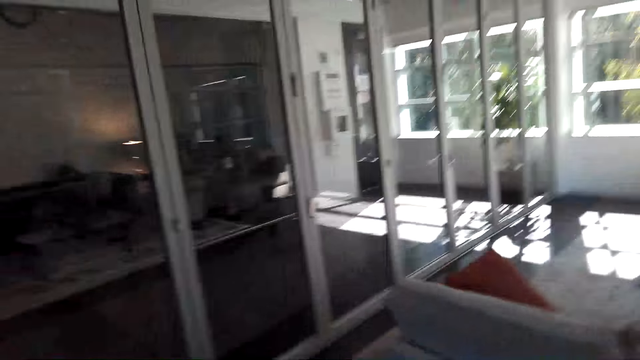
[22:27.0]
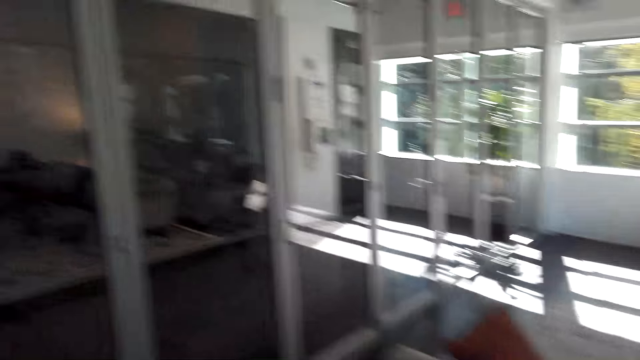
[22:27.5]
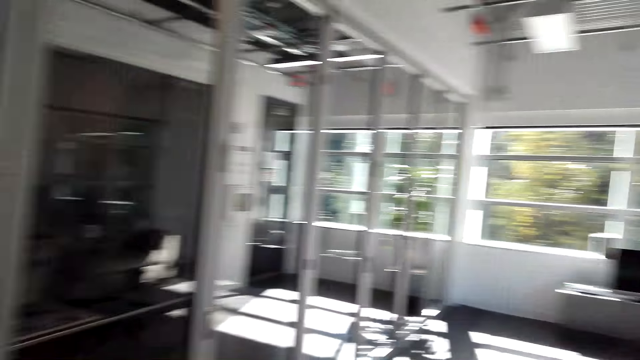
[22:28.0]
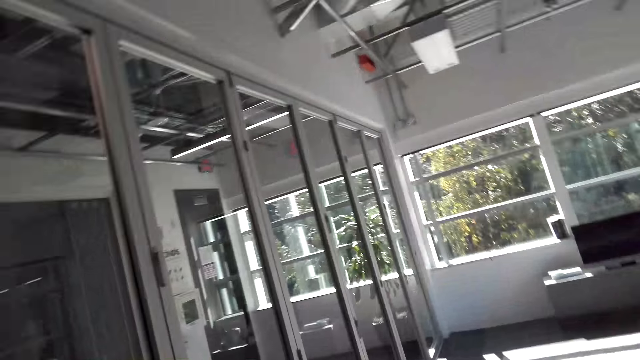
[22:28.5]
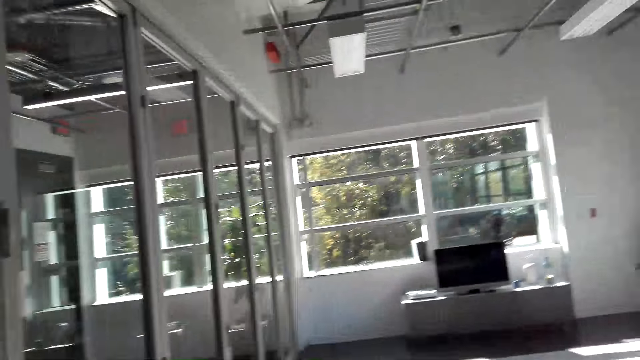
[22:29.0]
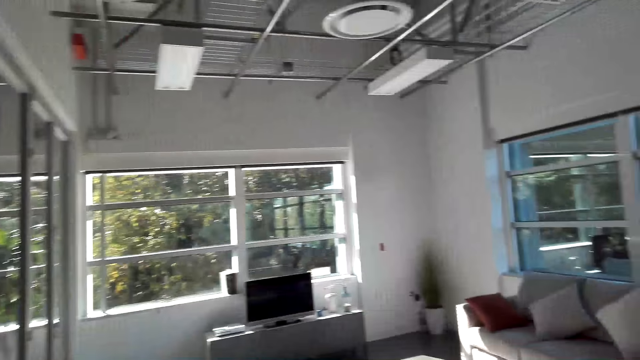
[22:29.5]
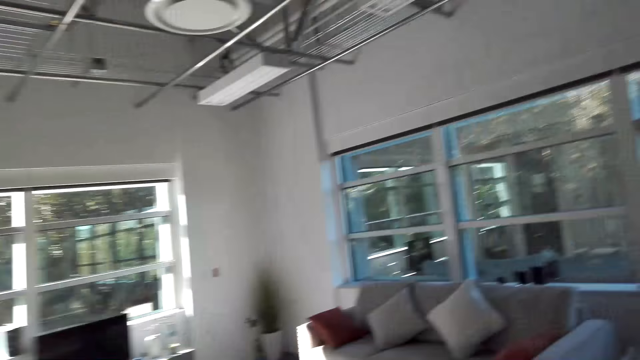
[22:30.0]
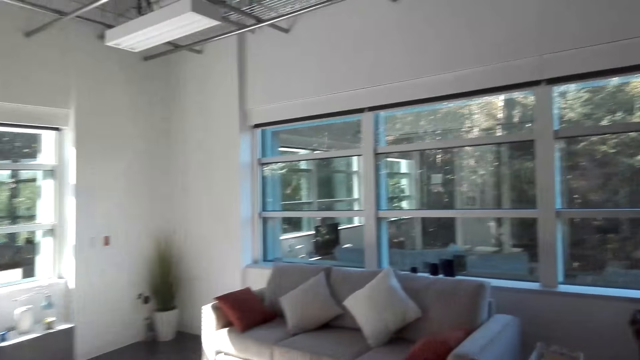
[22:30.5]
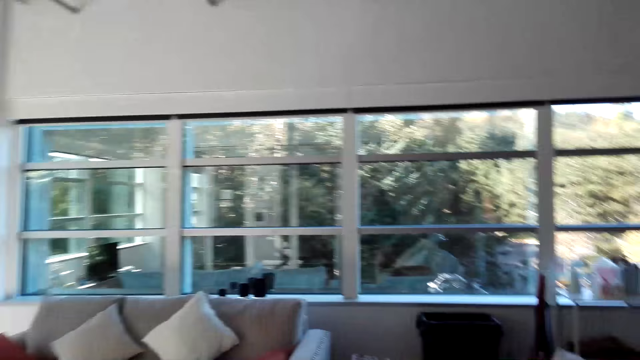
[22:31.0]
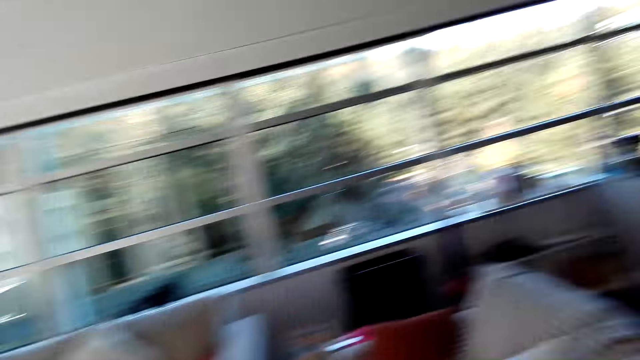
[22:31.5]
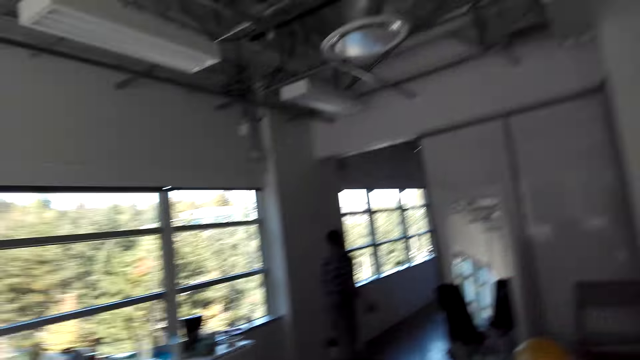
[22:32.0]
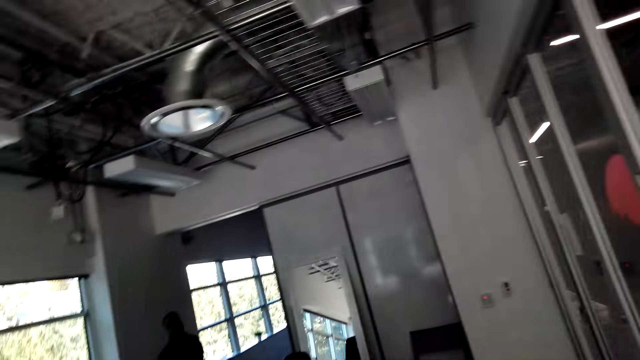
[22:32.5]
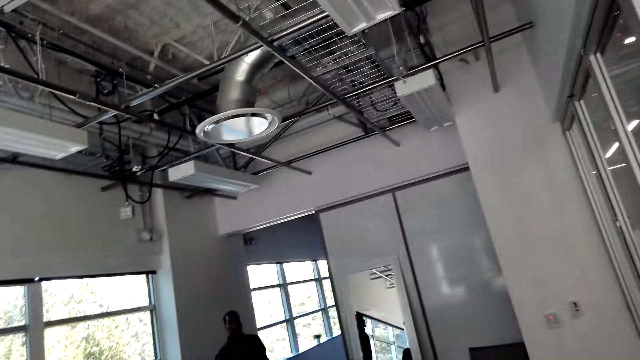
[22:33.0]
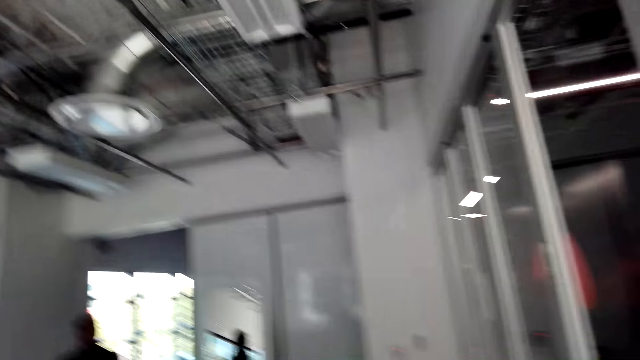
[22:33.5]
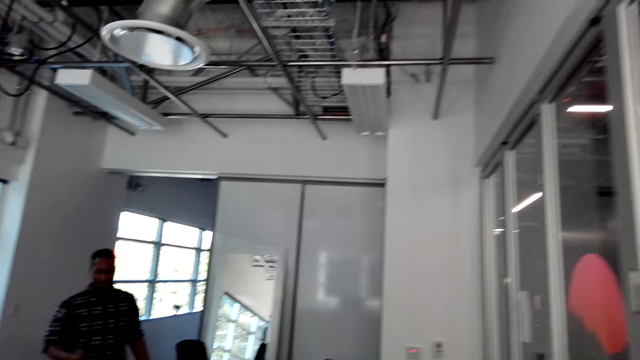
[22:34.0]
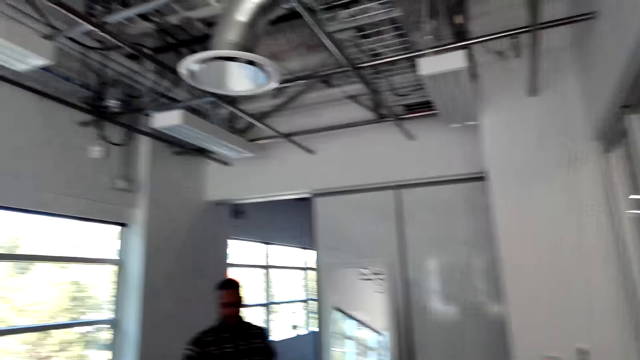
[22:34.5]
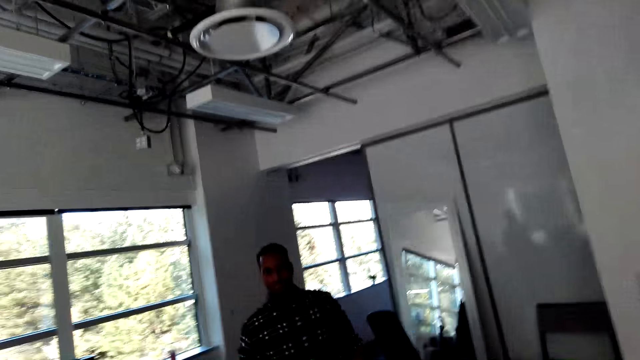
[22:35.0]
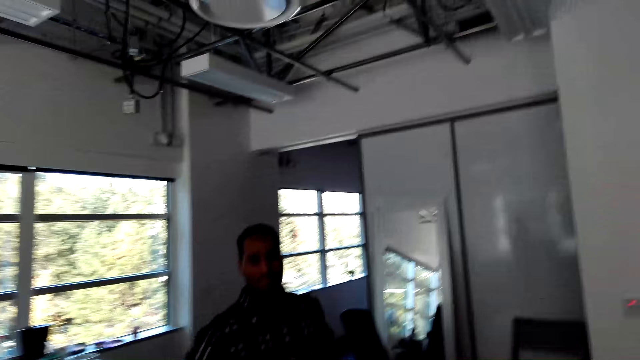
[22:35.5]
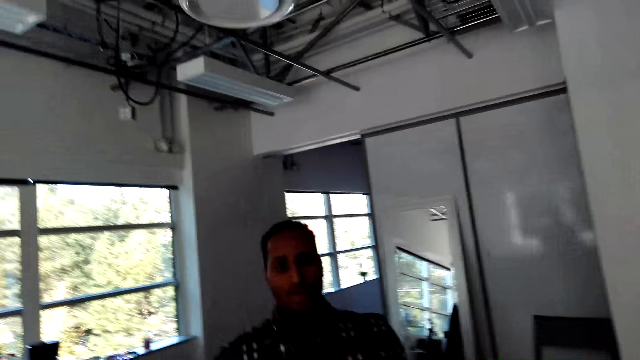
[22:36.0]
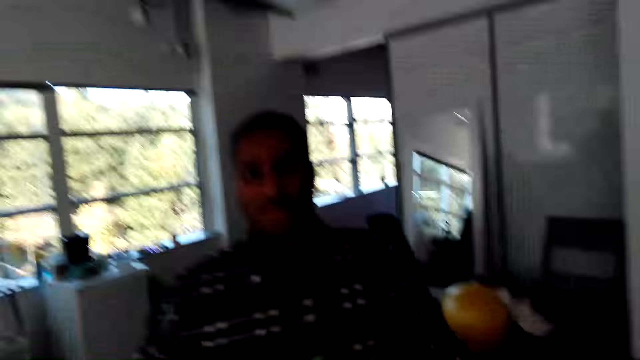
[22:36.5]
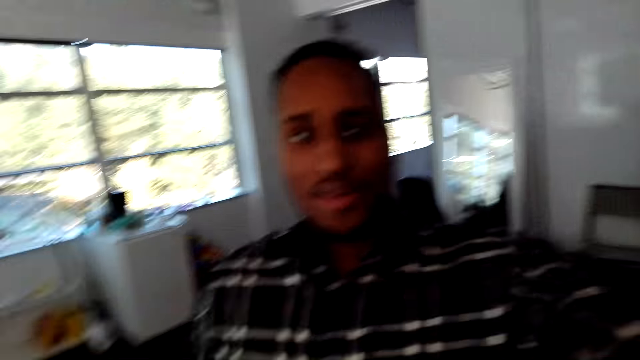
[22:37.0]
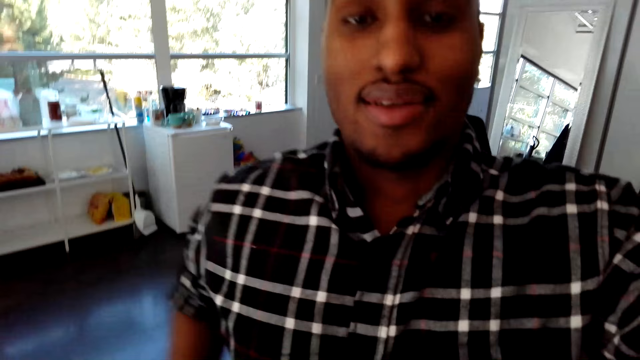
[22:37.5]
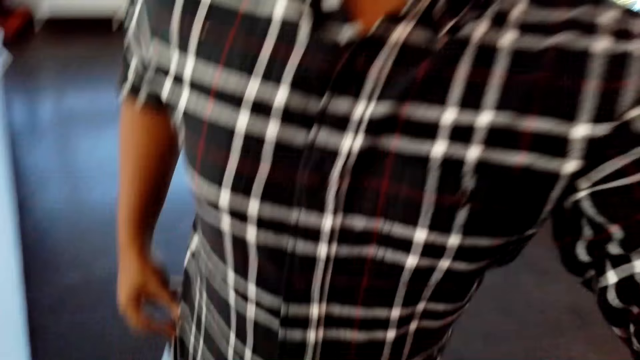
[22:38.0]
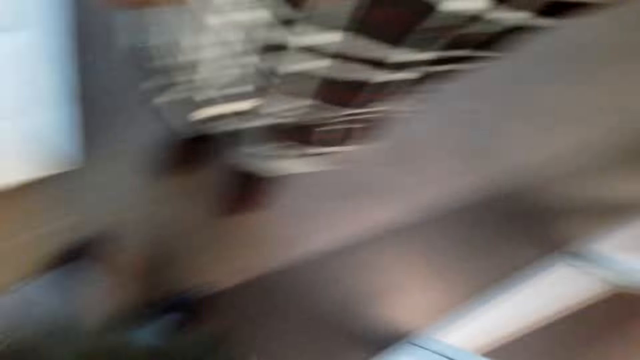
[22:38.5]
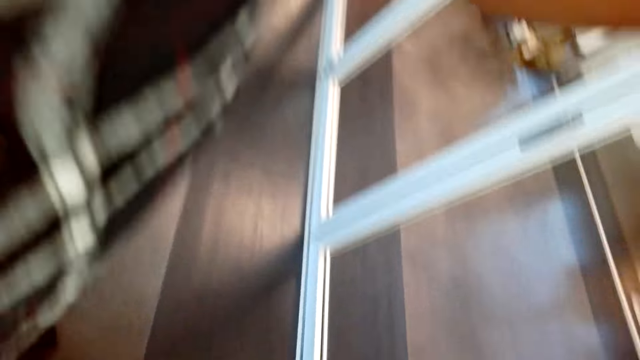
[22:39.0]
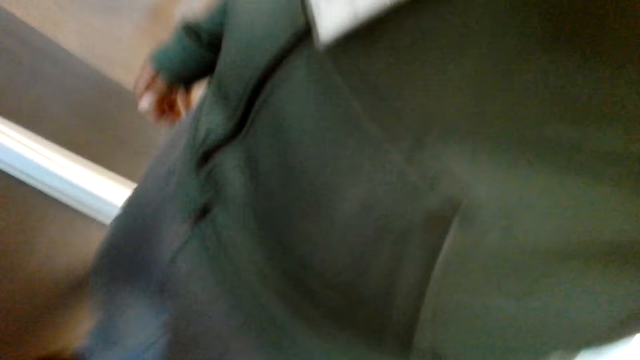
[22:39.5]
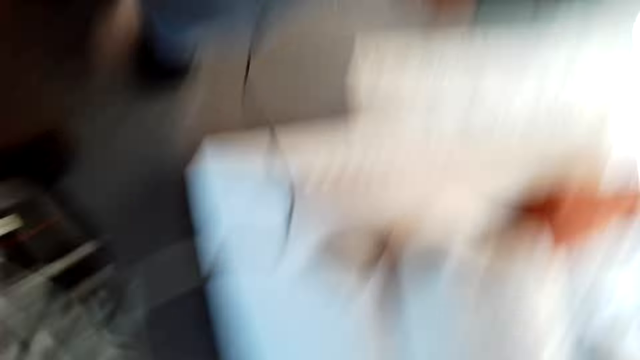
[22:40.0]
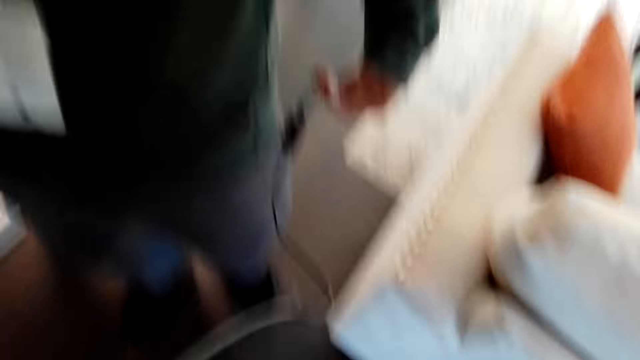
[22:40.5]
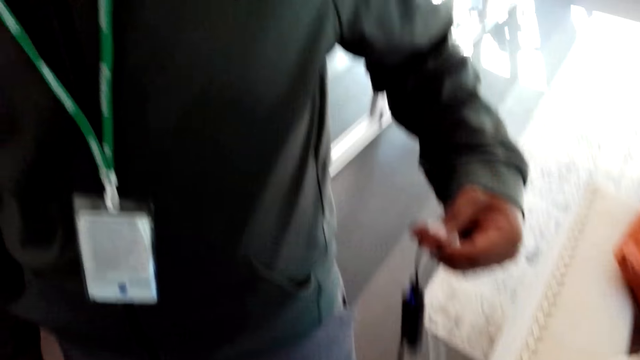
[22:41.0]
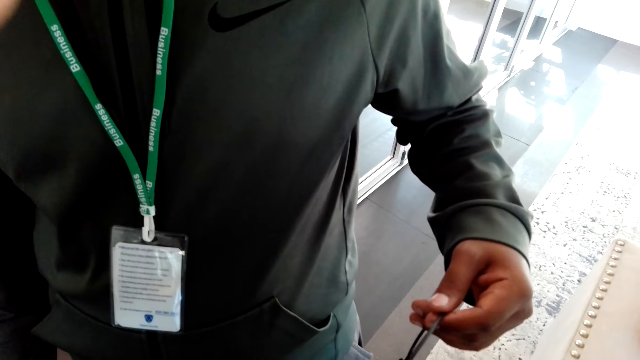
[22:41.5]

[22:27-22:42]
A man stands near the wall. The man walks towards the camera wearer in the house. The man adjusts the camera wearer's camera. The camera wearer holds a device. The man stands in the house.
